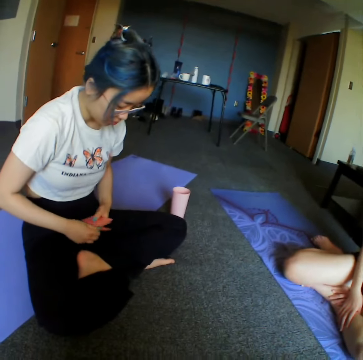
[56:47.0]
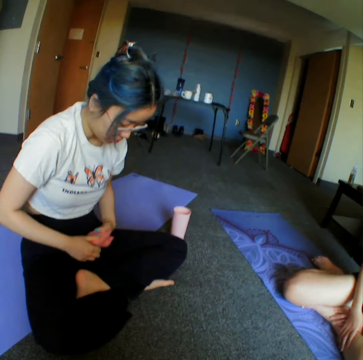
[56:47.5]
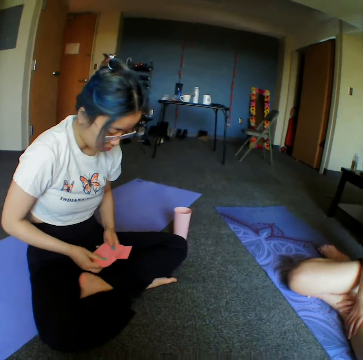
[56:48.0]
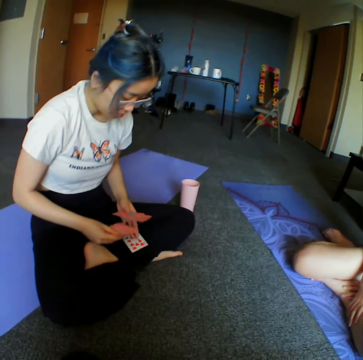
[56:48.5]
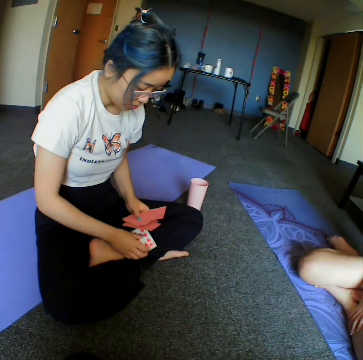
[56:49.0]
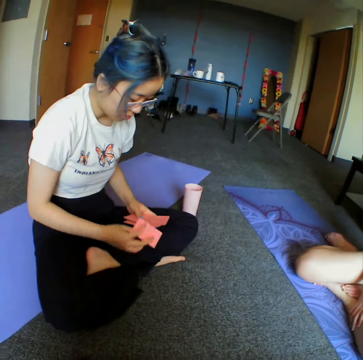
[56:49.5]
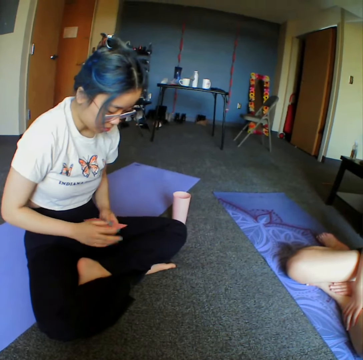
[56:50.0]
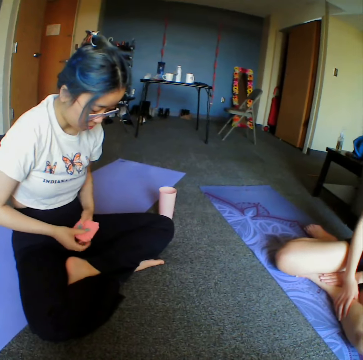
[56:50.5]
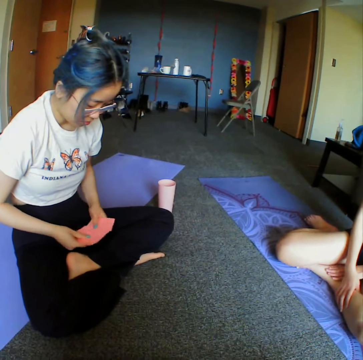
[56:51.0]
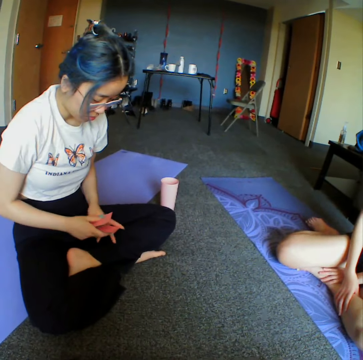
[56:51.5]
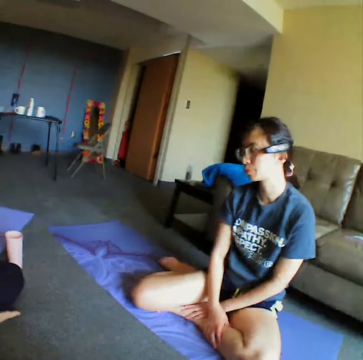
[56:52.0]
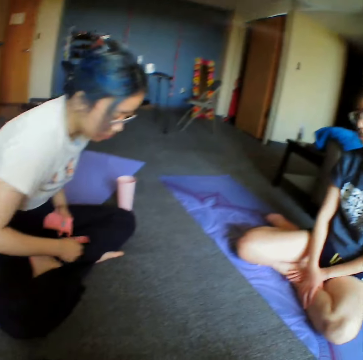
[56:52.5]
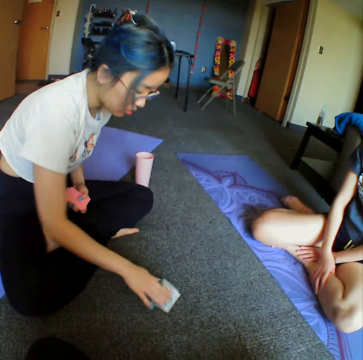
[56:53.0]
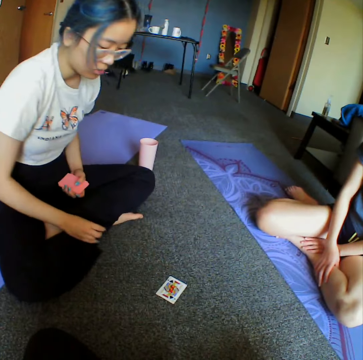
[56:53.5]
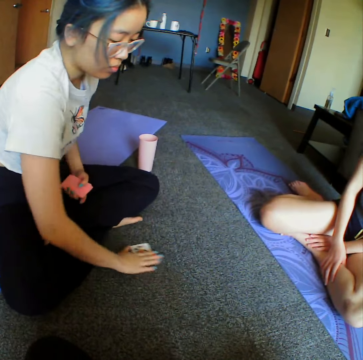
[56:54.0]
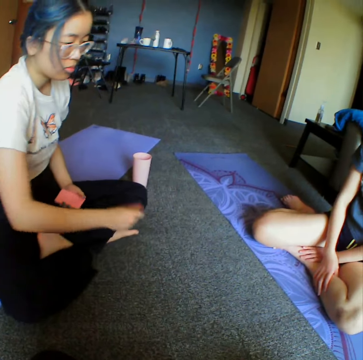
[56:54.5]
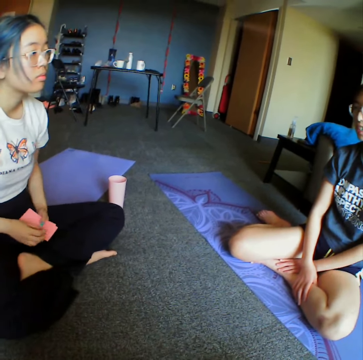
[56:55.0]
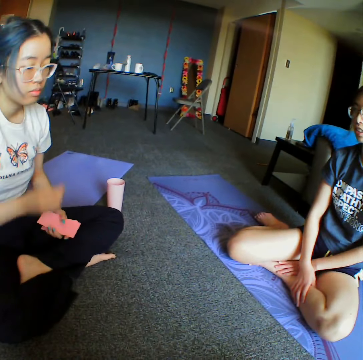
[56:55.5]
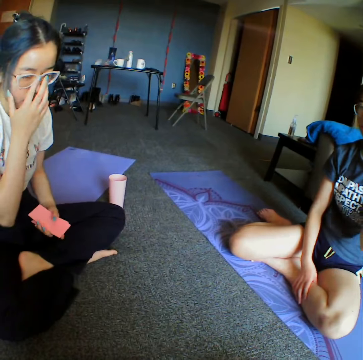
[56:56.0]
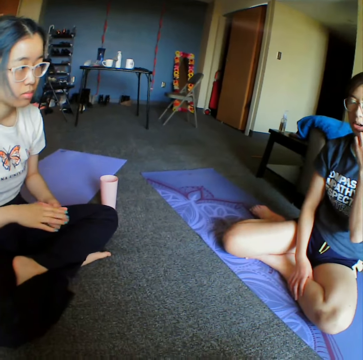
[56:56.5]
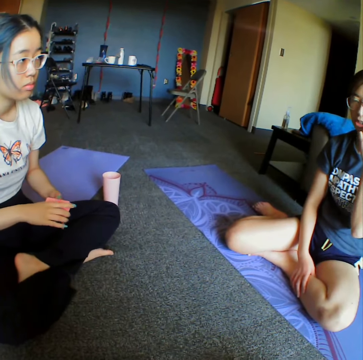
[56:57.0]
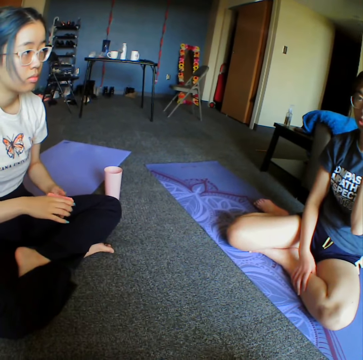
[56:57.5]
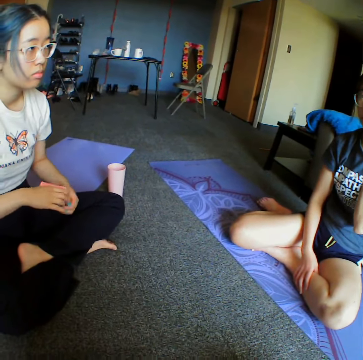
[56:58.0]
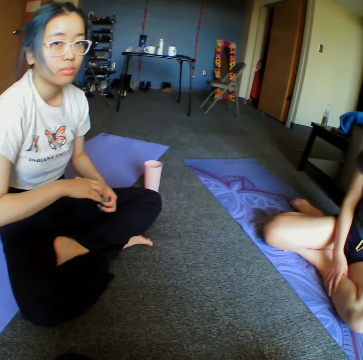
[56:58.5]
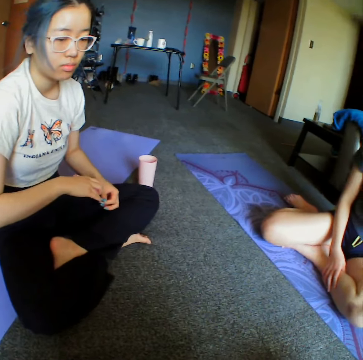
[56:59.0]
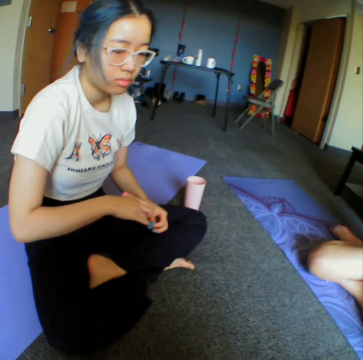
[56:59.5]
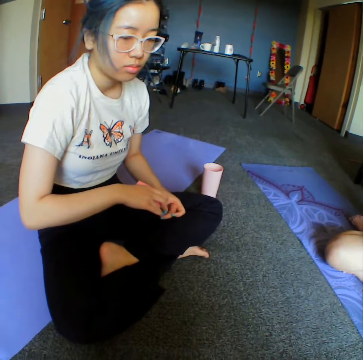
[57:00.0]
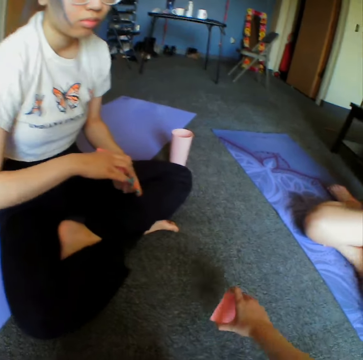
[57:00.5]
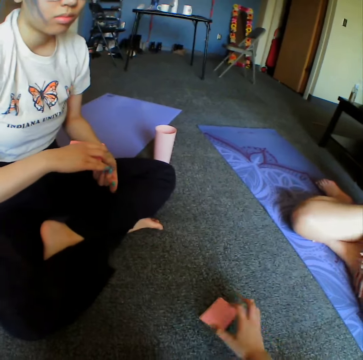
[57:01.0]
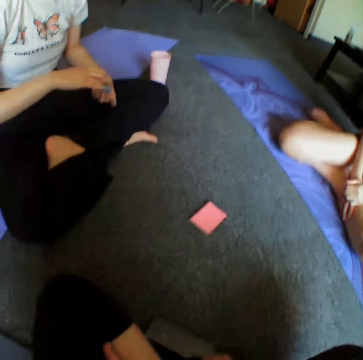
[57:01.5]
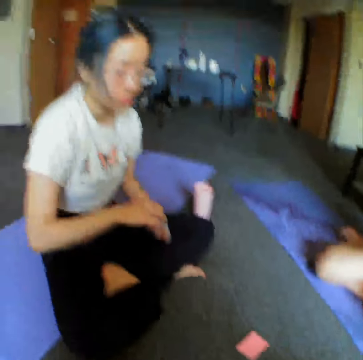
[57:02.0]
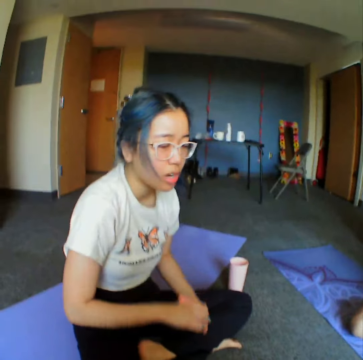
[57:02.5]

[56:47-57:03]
A woman reshuffles the cards, places down the card and takes the card. The camera wearer talks with another woman and the first woman.

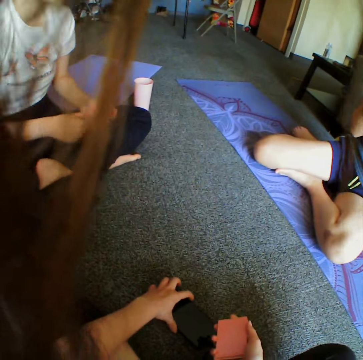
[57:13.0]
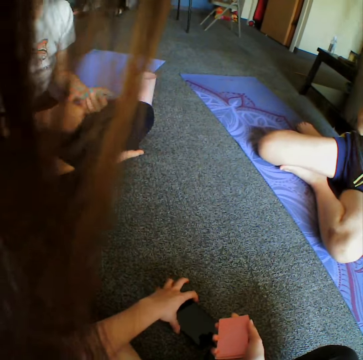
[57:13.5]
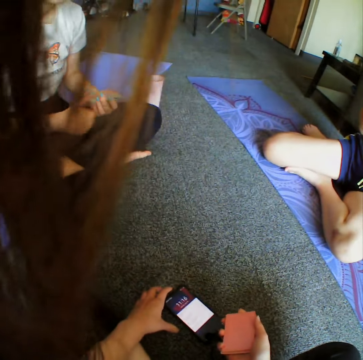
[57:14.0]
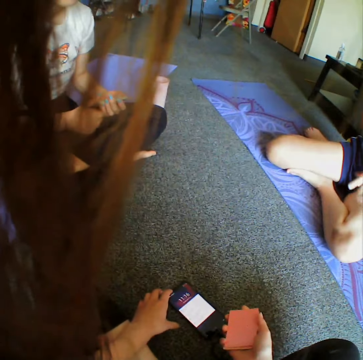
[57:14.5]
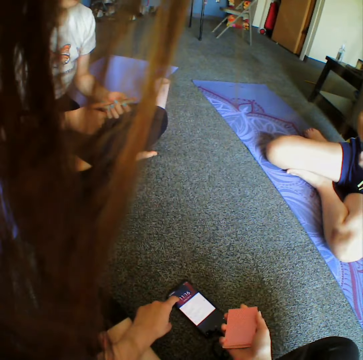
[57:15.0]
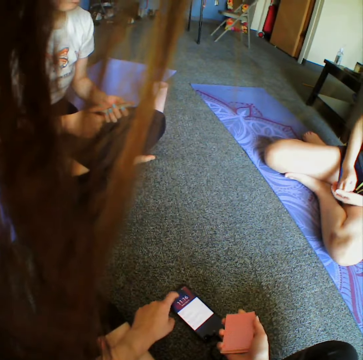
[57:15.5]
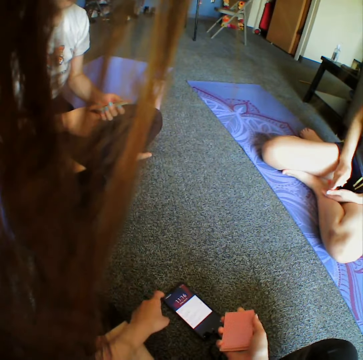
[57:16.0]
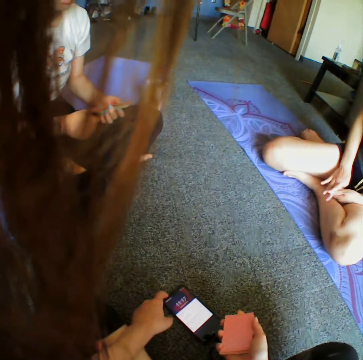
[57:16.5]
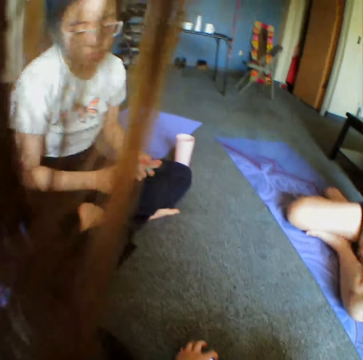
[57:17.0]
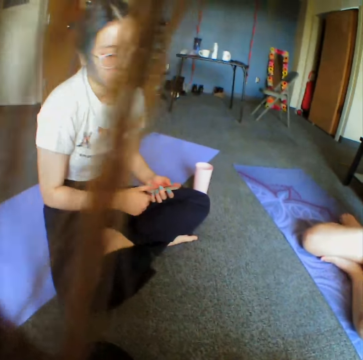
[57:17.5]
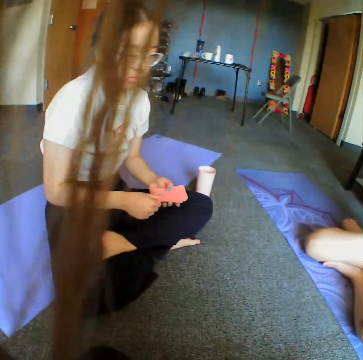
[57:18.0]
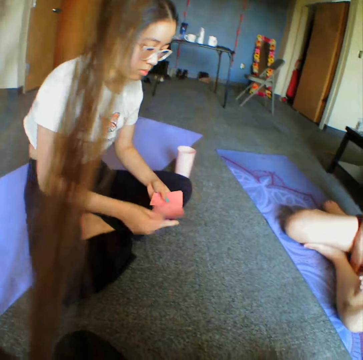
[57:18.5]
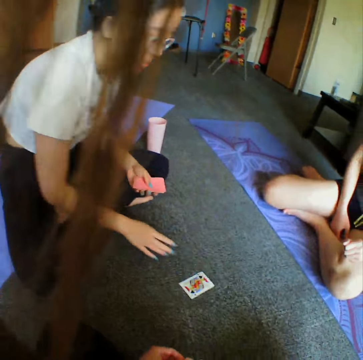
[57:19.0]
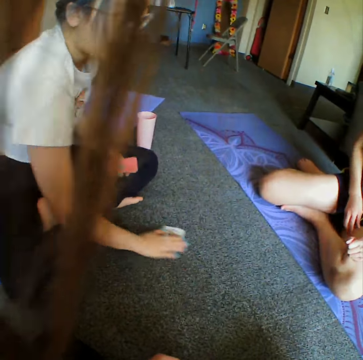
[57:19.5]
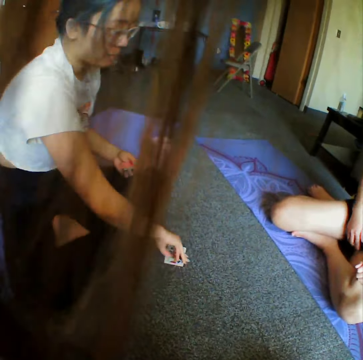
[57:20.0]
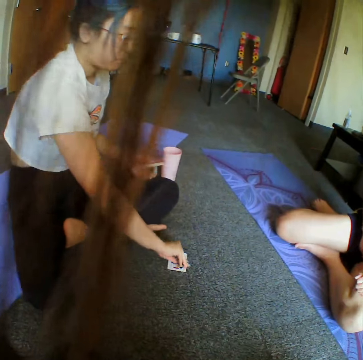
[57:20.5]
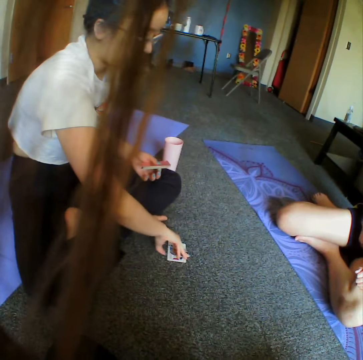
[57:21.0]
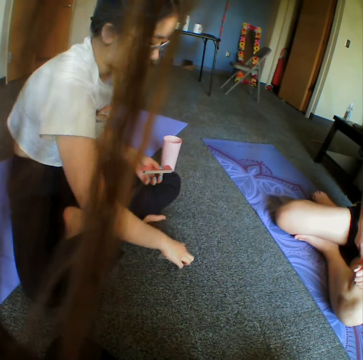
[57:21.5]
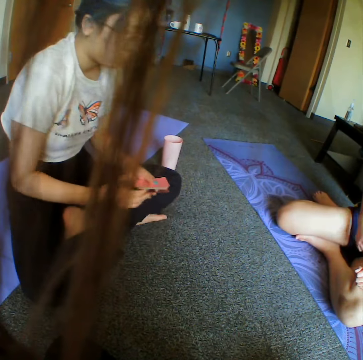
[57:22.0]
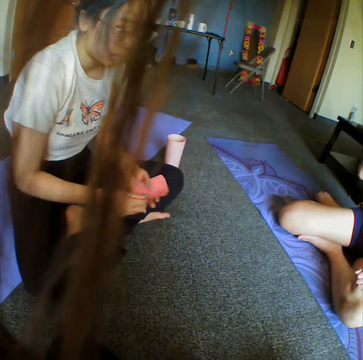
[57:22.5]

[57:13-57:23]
The camera wearer operates the phone. They take the phone. A woman places down the card and takes the card.

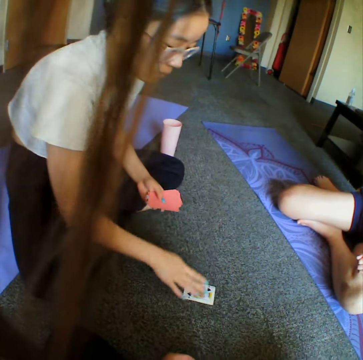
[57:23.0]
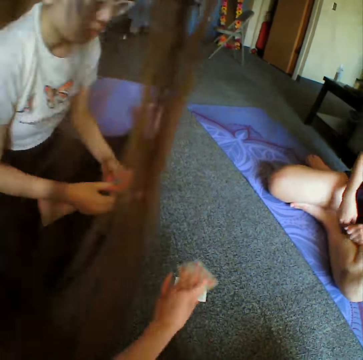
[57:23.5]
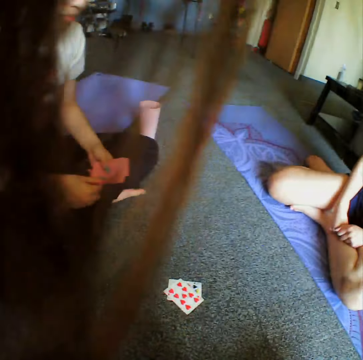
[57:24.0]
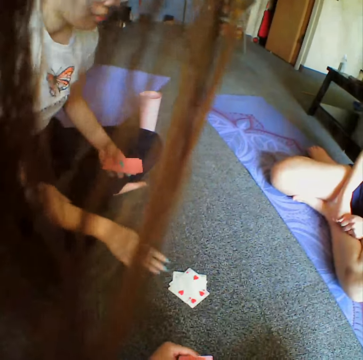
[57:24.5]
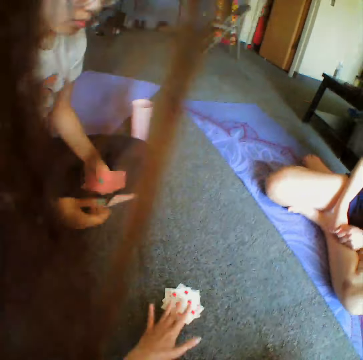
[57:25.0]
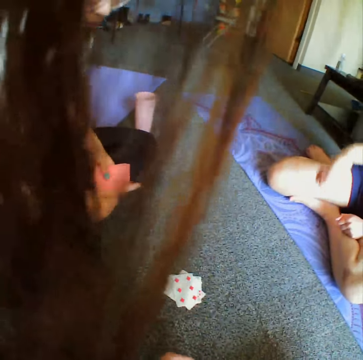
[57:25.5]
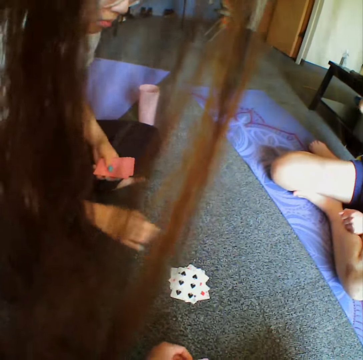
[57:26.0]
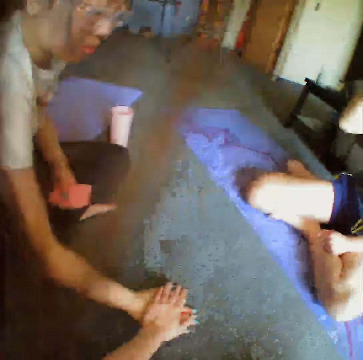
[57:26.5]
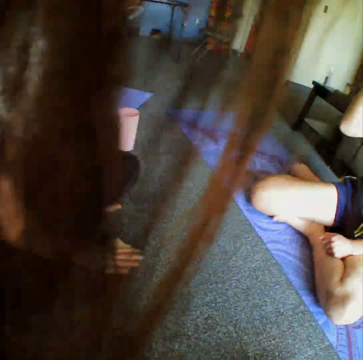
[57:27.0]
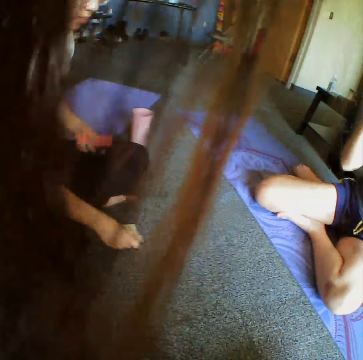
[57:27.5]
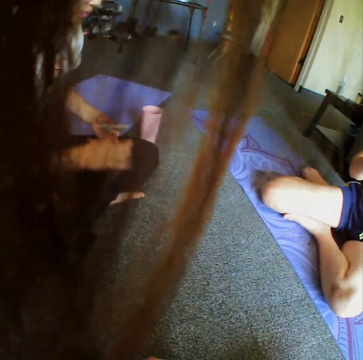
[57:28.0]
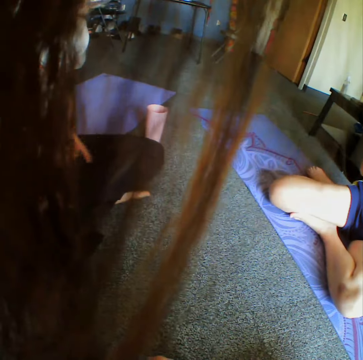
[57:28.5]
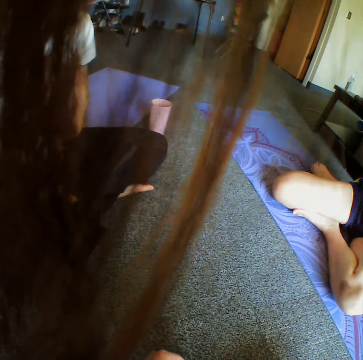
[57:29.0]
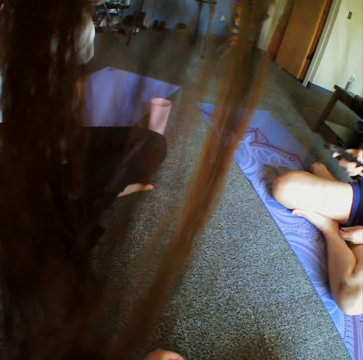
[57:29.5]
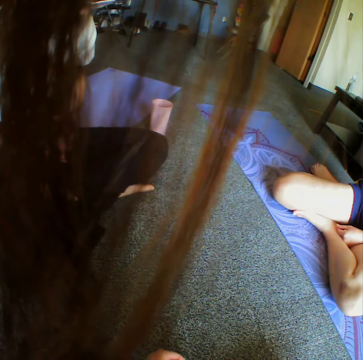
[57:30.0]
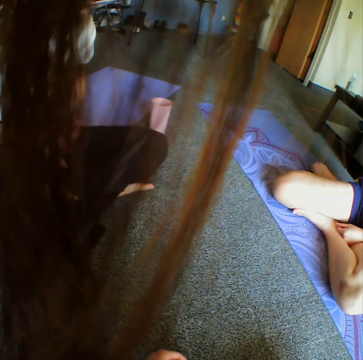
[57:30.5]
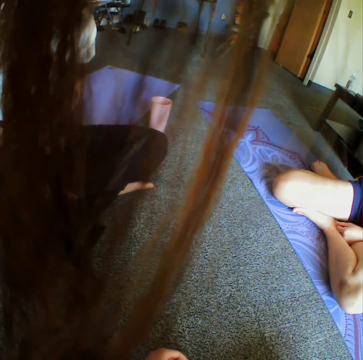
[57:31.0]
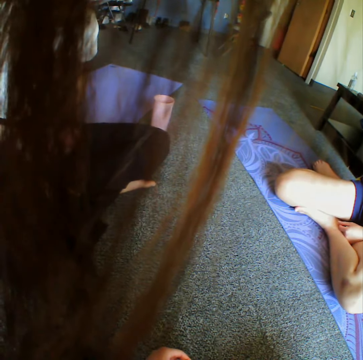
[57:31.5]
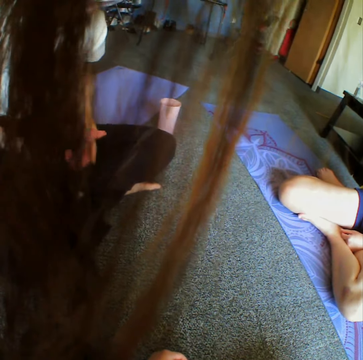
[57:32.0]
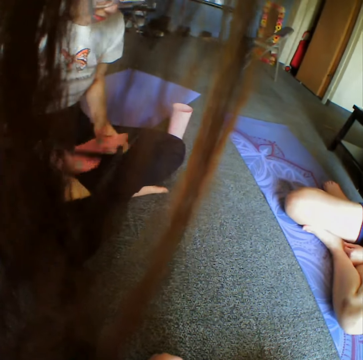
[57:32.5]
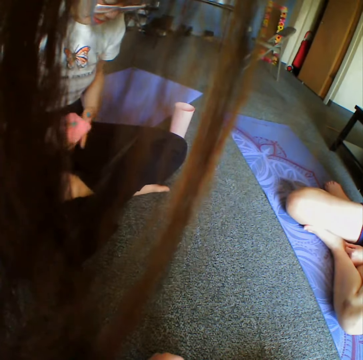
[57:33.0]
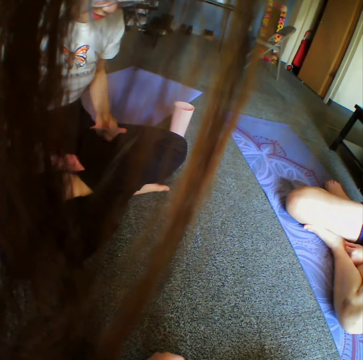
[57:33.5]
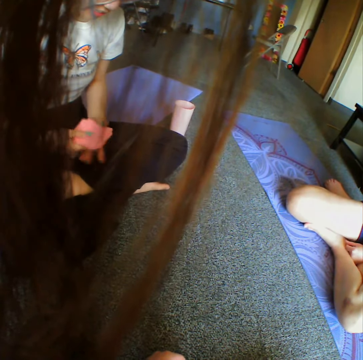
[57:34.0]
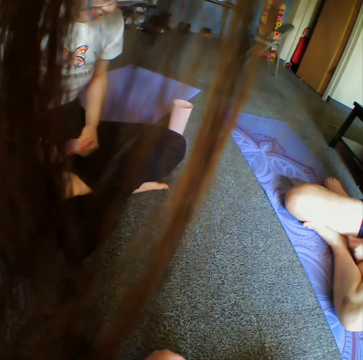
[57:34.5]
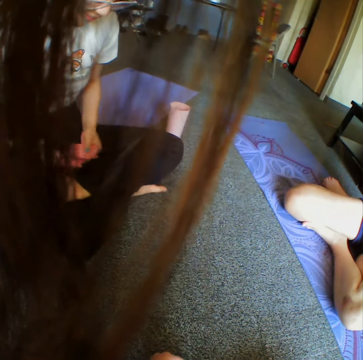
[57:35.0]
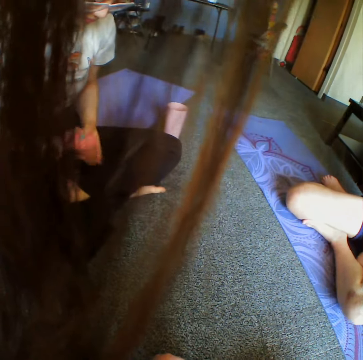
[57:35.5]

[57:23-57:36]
A woman places down the card. The camera wearer places down the card. The woman places down the card. The camera wearer places down the card. The woman places down the card. The camera wearer taps the cards with the woman. The woman takes the cards and reshuffles the cards.
